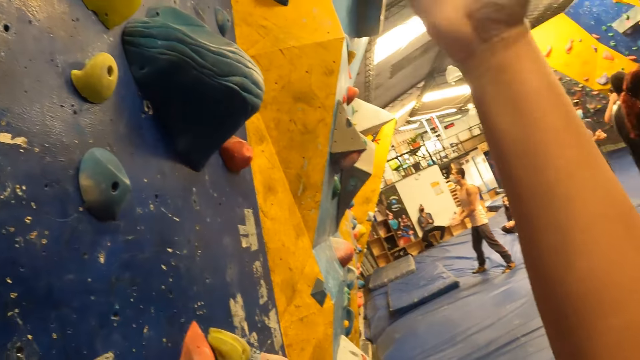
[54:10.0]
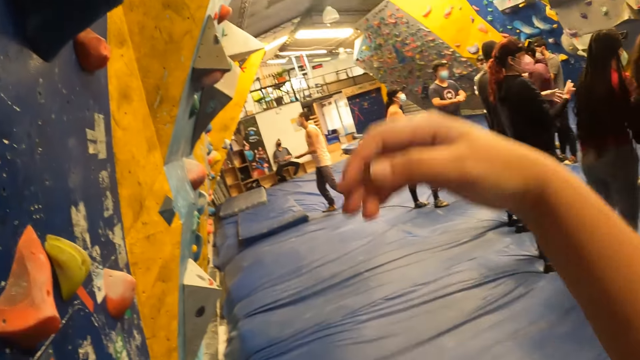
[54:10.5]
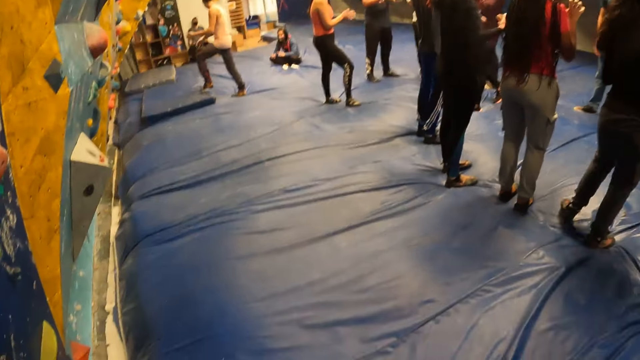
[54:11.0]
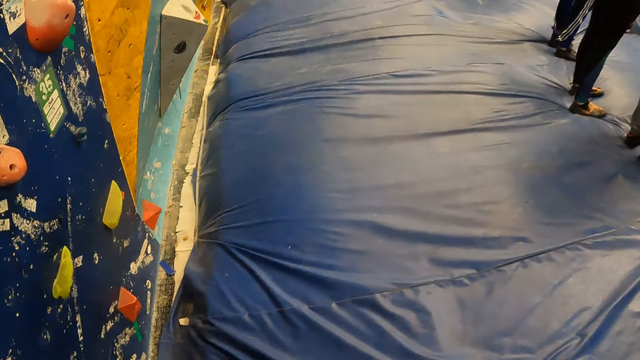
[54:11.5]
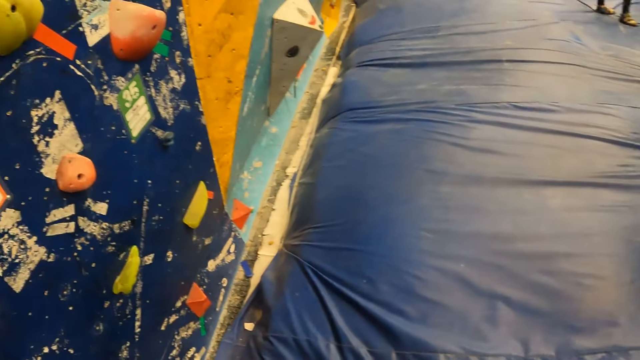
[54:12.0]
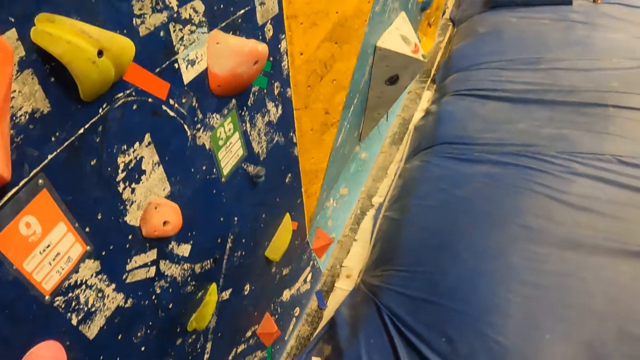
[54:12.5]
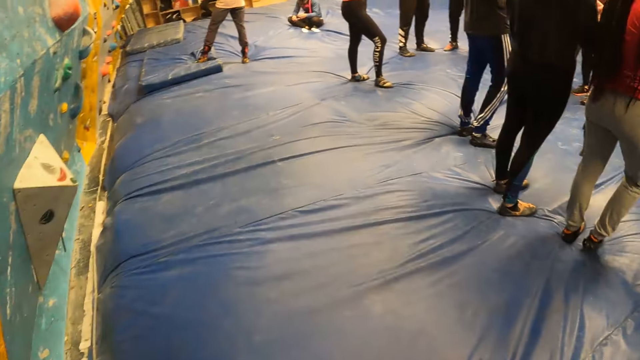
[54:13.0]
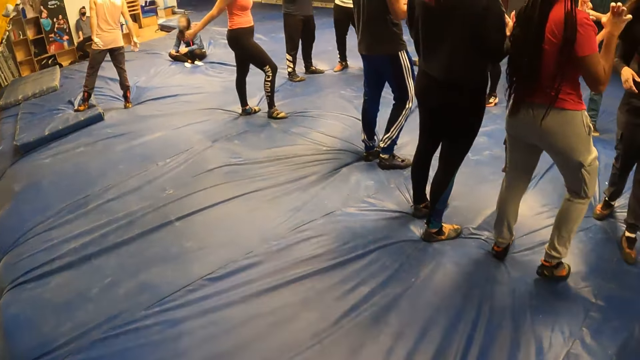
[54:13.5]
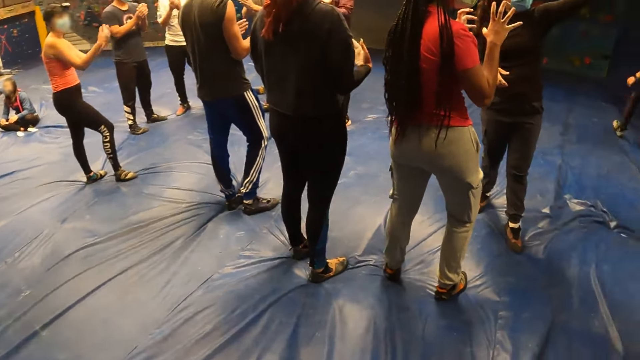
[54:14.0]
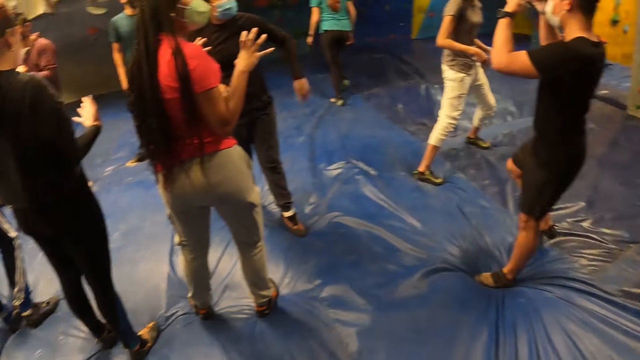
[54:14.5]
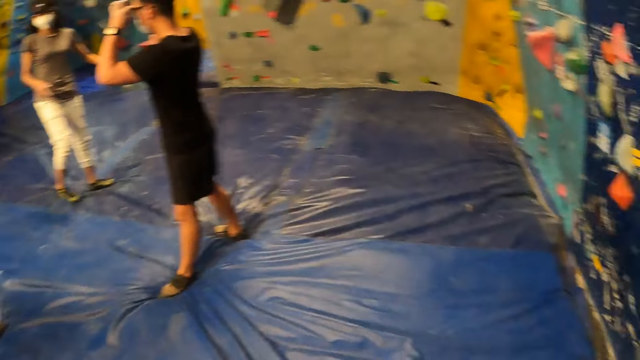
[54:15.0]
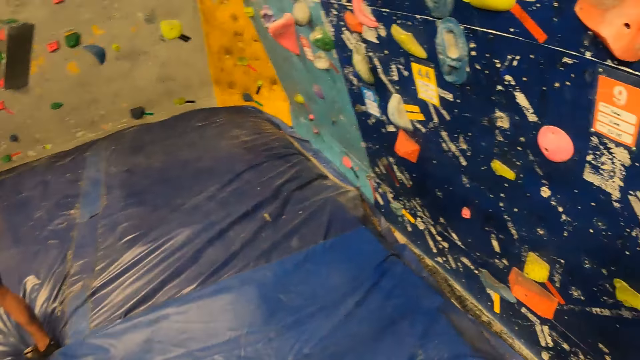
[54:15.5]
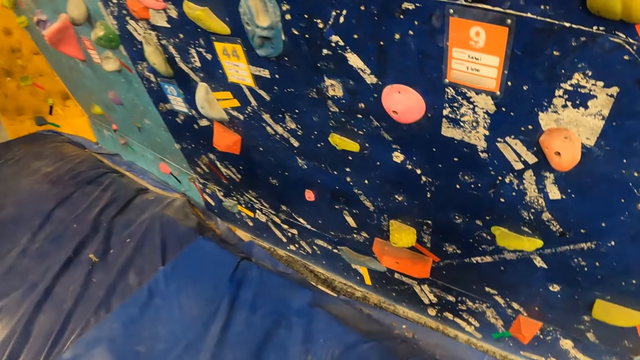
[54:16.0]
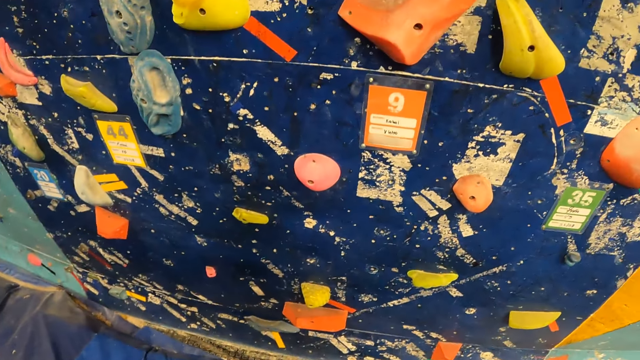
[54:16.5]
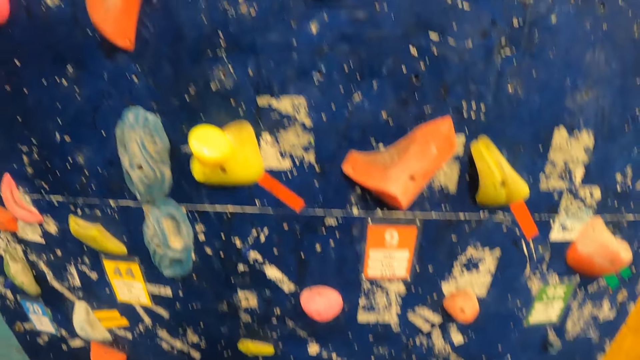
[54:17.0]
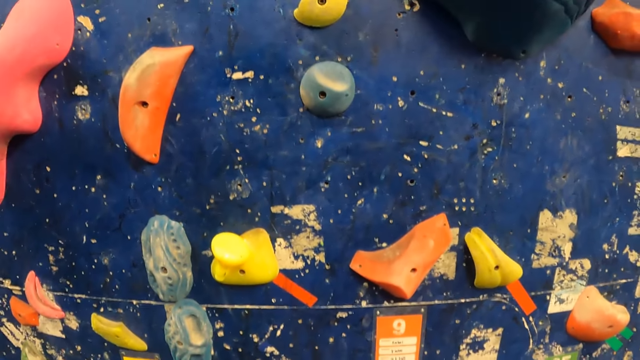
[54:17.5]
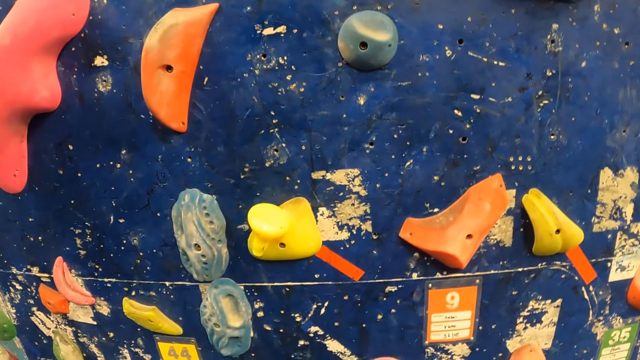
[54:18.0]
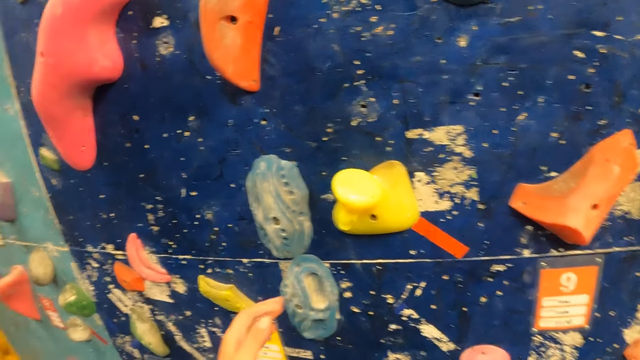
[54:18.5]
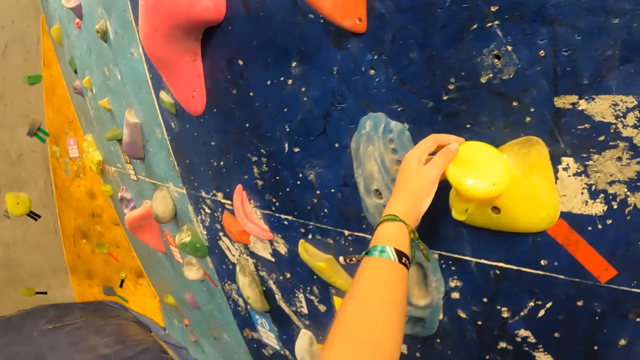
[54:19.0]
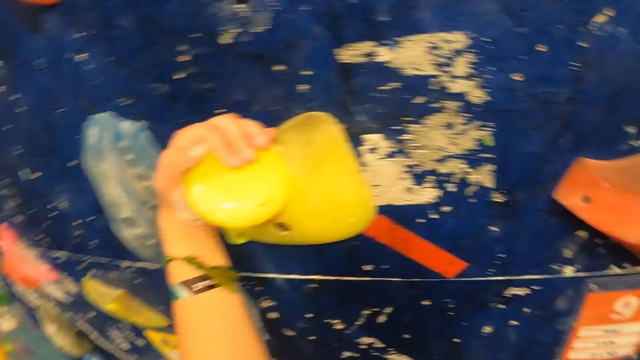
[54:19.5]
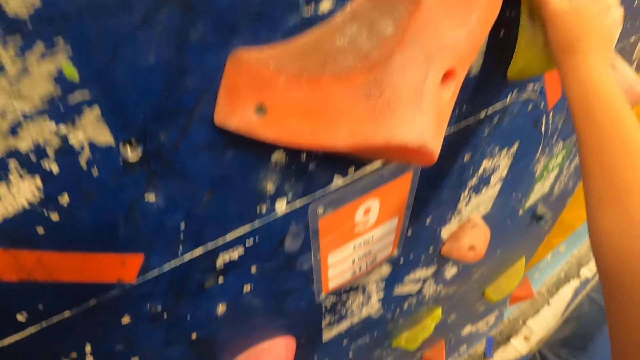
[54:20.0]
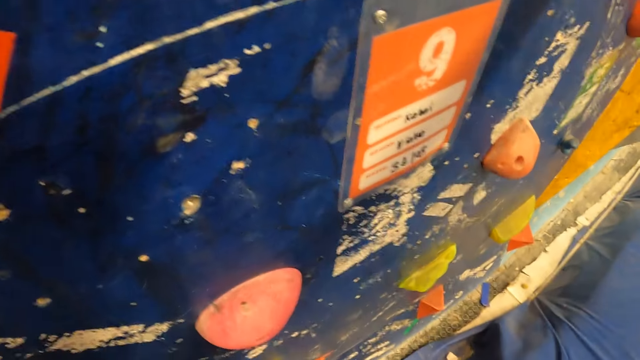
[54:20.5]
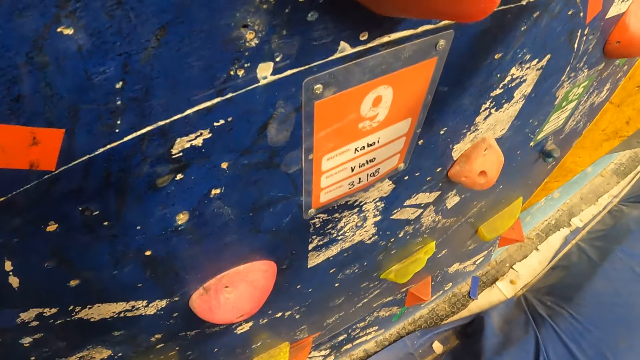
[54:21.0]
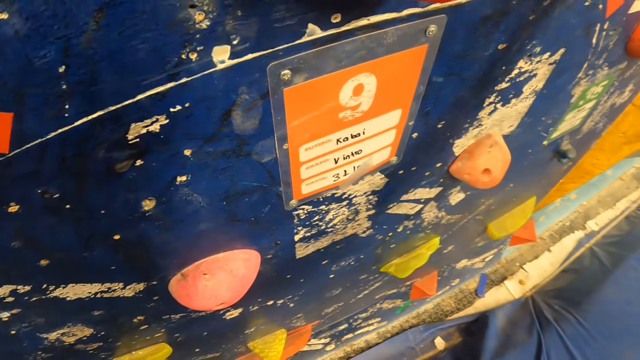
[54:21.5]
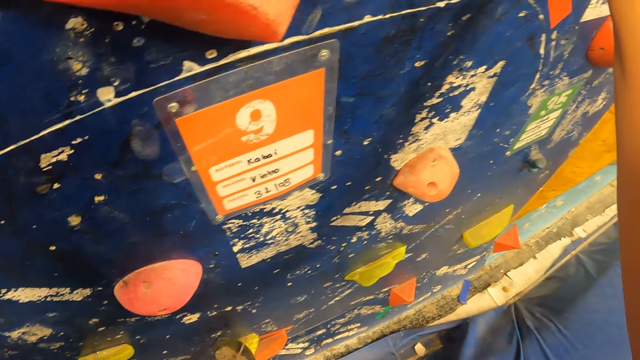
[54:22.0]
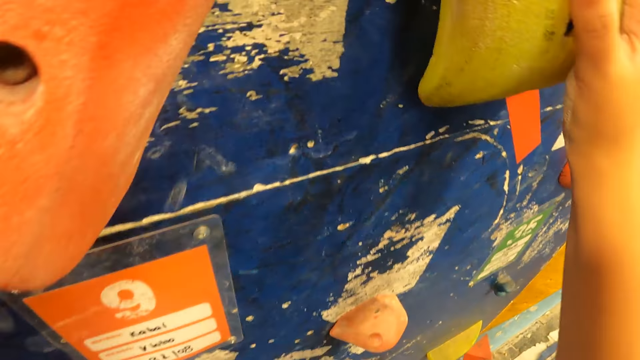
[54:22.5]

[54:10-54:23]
A man rubs hands. The camera wearer moves a hand. The man makes a step. The camera wearer looks down. A woman moves hands. Another woman moves a hand. The camera wearer climbs the climbing wall.

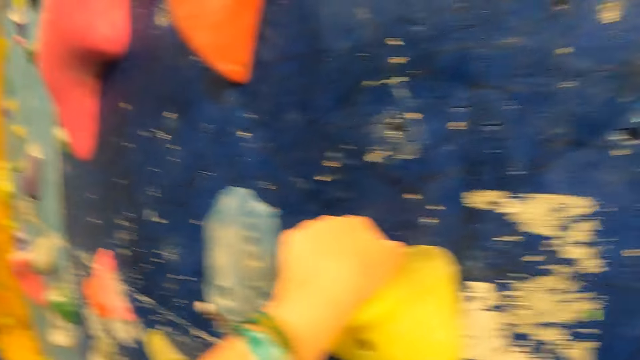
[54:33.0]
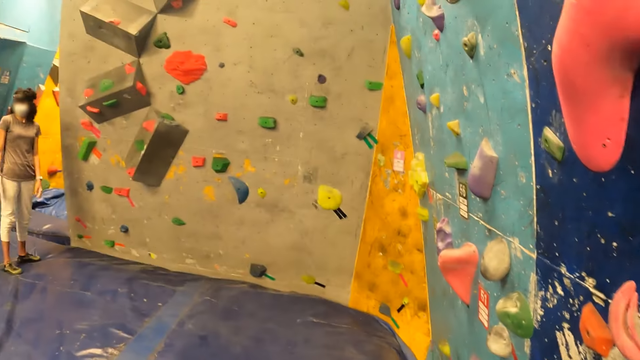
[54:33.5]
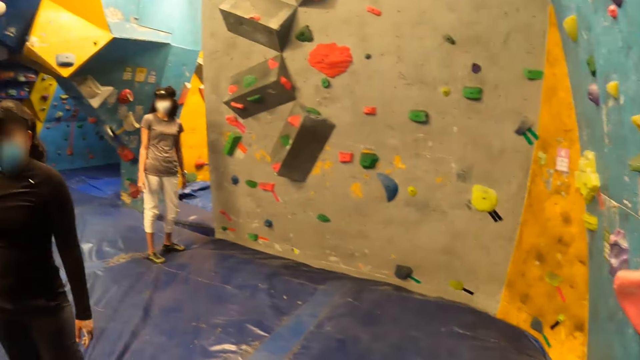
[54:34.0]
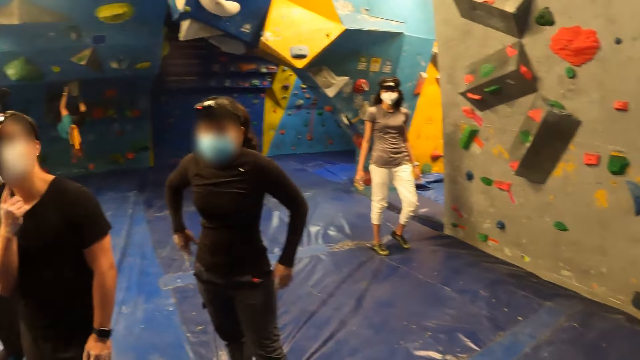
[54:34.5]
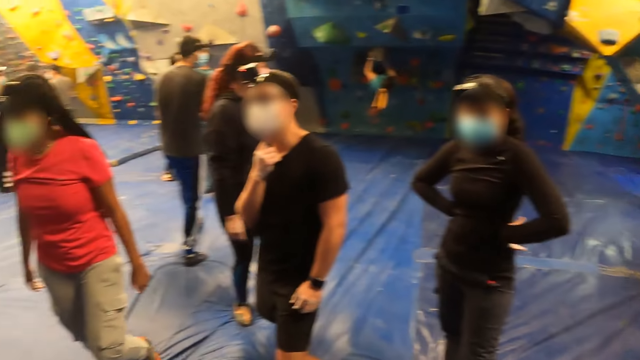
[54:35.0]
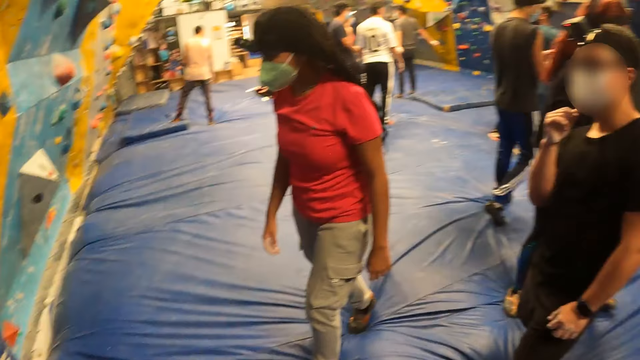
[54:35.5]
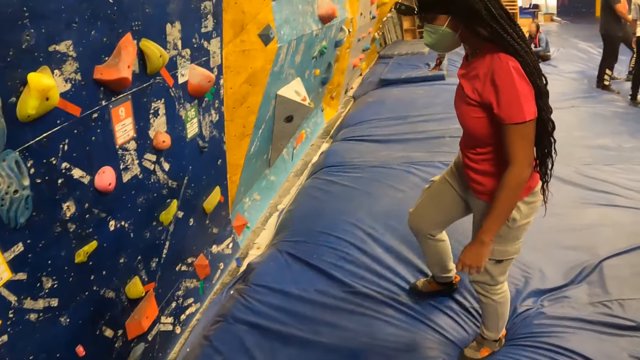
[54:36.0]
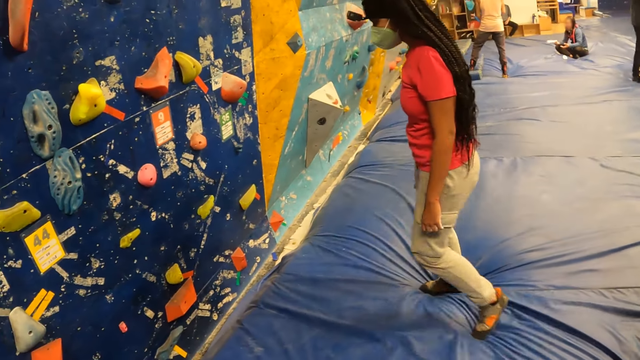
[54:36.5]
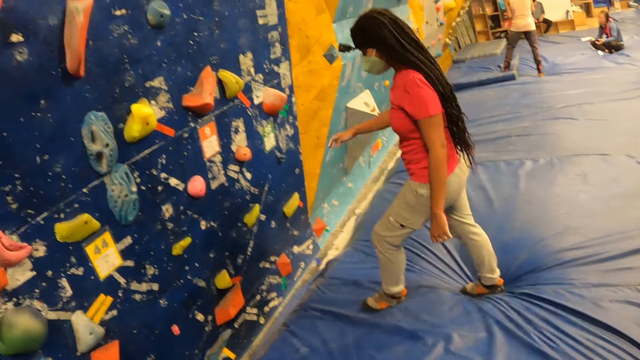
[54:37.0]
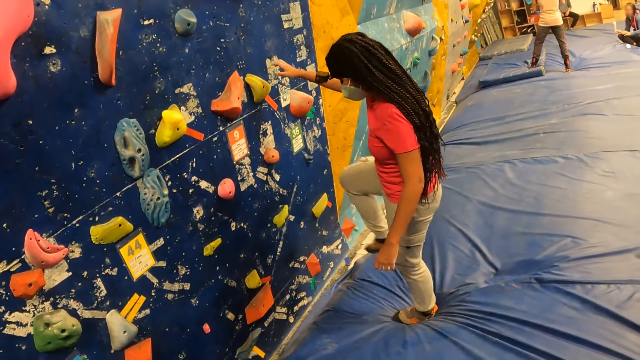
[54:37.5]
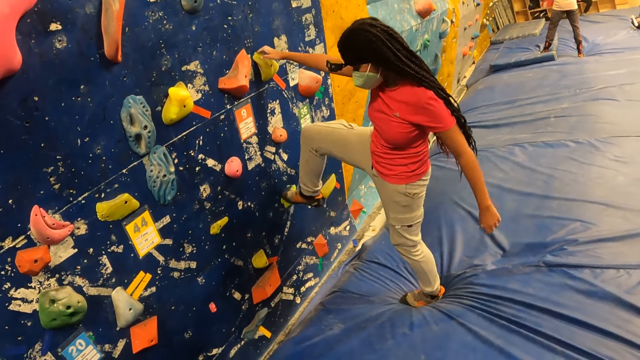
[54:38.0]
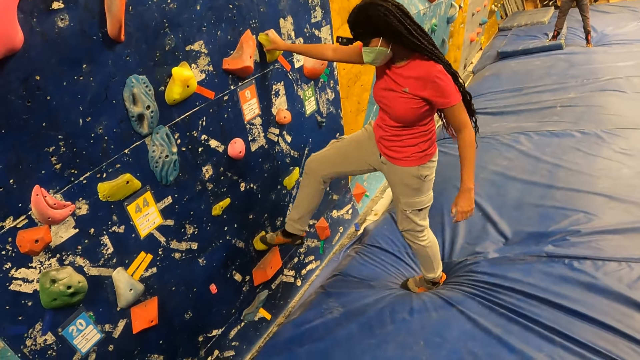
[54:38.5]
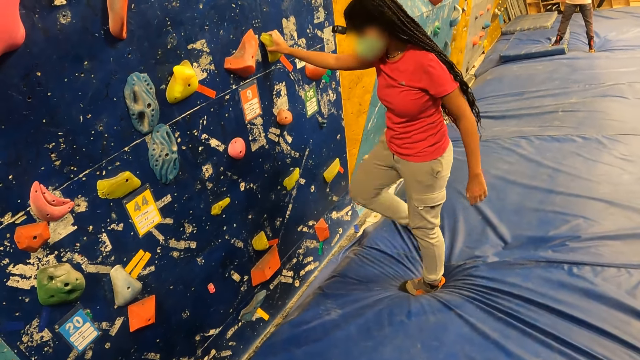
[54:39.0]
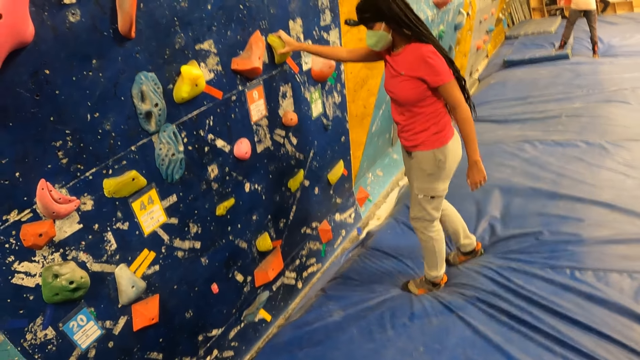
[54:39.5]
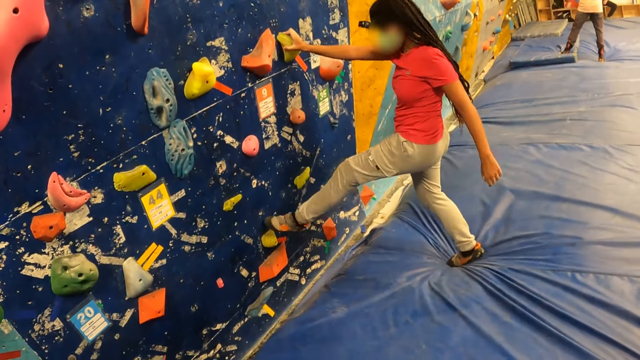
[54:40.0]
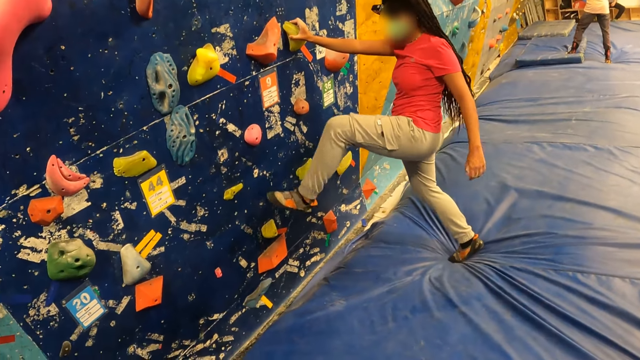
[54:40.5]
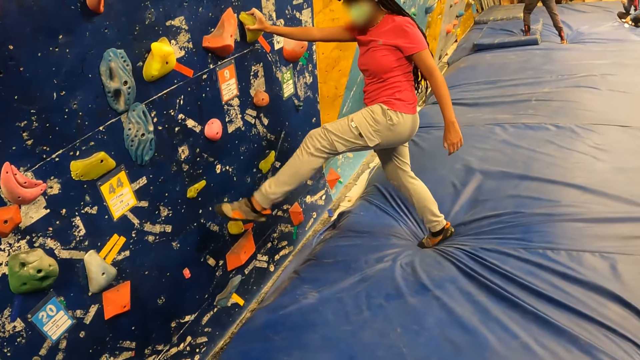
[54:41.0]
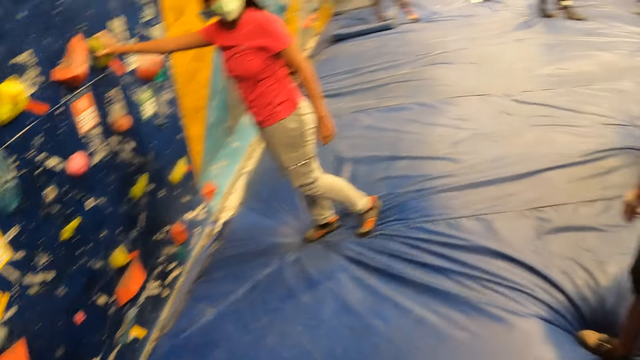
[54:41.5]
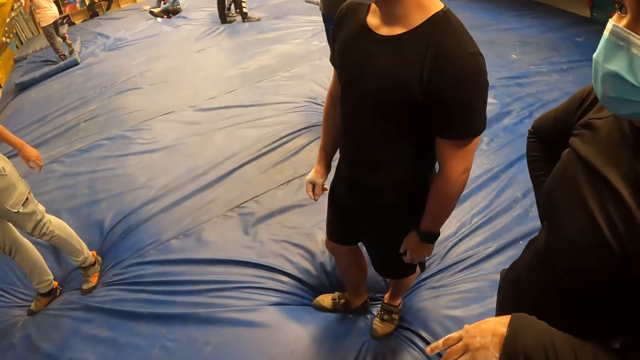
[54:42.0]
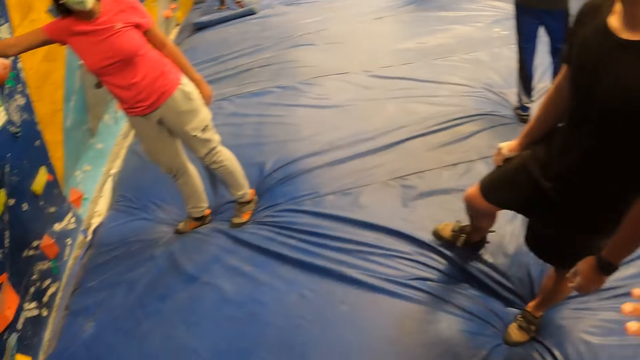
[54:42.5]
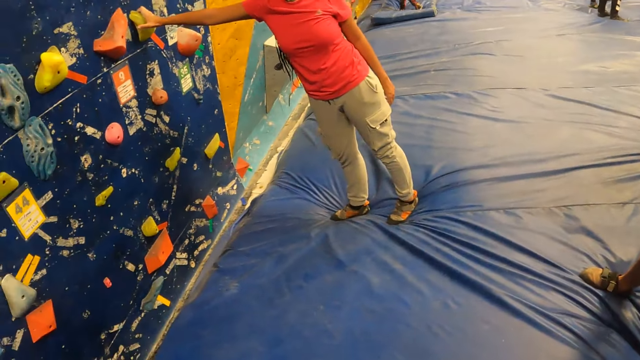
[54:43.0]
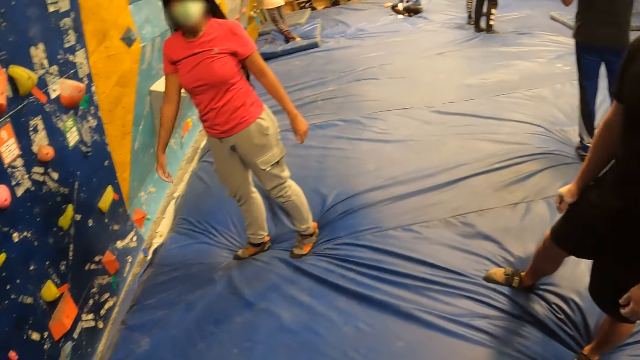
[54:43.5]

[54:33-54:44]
The camera wearer looks around. A woman walks around. The woman holds the climbing wall. The woman touches a climbing grip on the wall with her right foot. The woman places her right hand on a climbing grip on the wall. The woman touches a climbing grip on the wall with her right foot. The woman touches a climbing grip on the wall with her left foot. She does it again. The camera wearer looks around.
